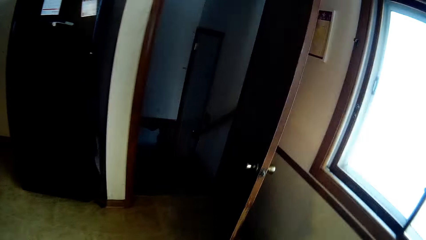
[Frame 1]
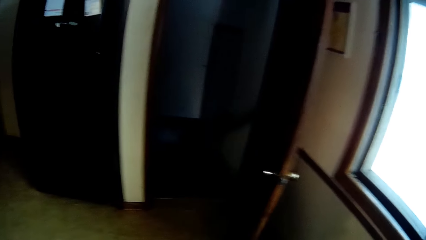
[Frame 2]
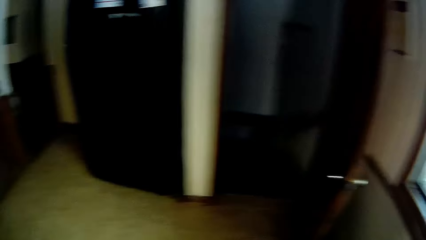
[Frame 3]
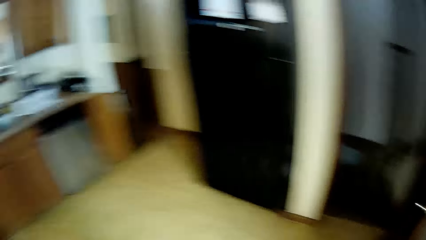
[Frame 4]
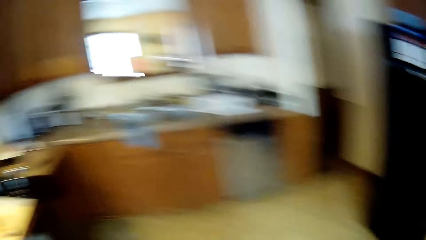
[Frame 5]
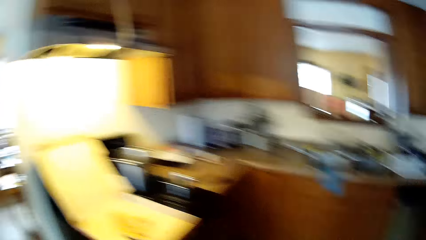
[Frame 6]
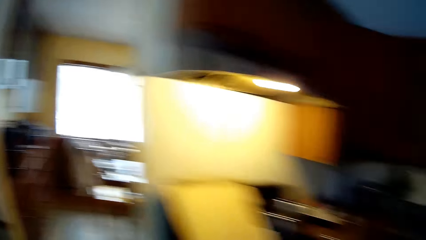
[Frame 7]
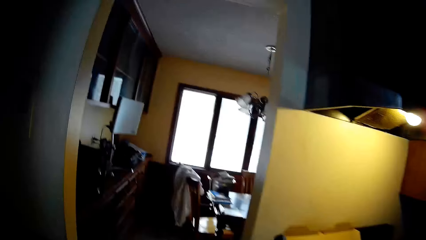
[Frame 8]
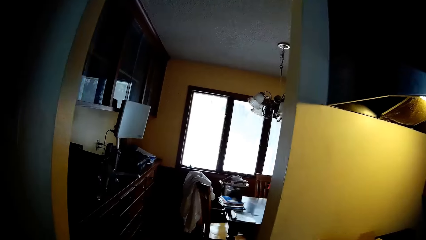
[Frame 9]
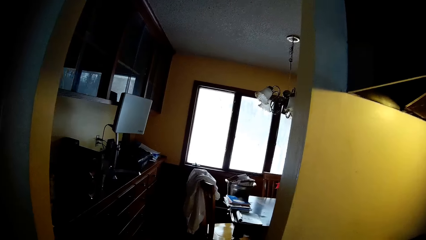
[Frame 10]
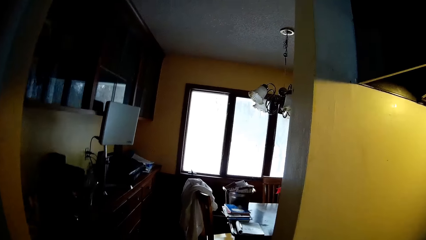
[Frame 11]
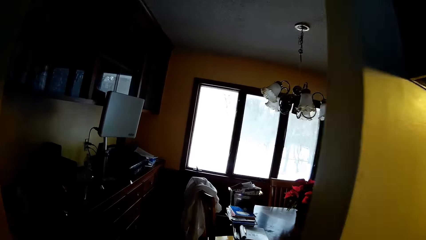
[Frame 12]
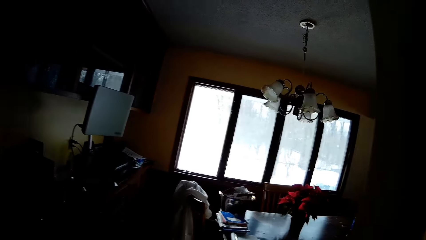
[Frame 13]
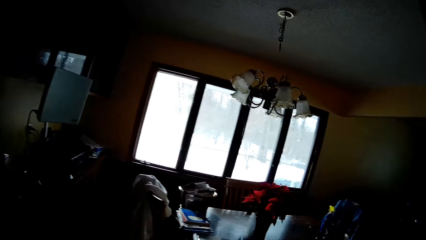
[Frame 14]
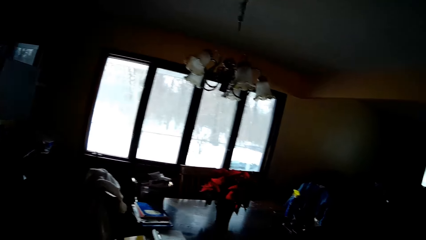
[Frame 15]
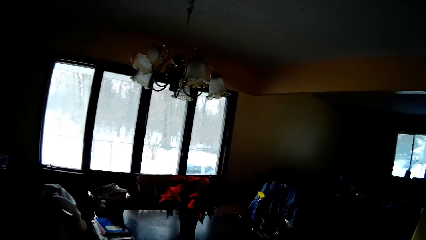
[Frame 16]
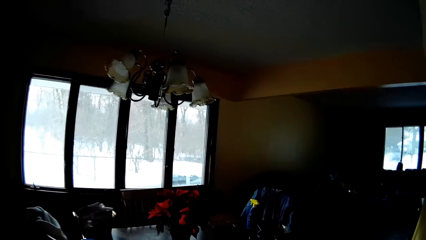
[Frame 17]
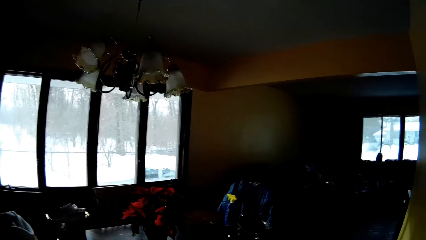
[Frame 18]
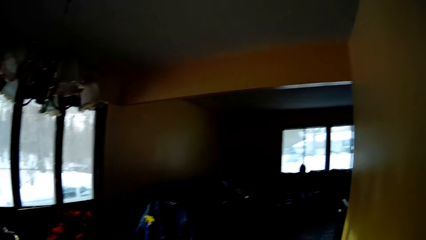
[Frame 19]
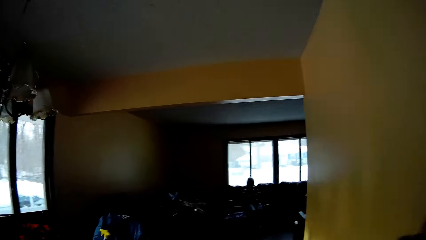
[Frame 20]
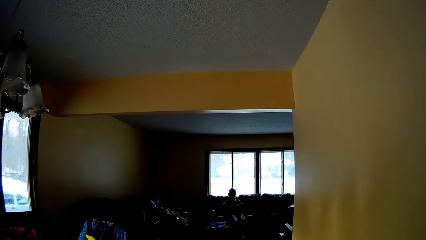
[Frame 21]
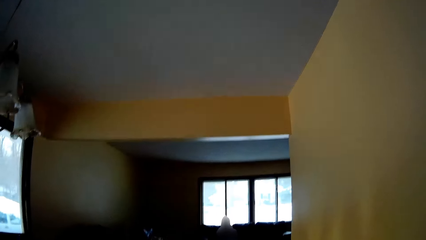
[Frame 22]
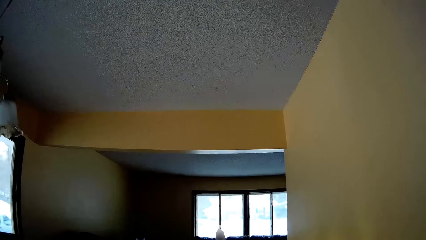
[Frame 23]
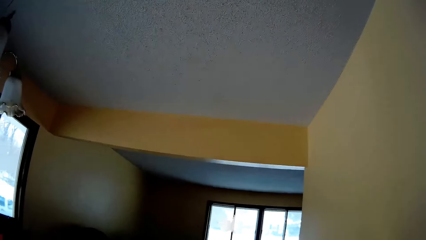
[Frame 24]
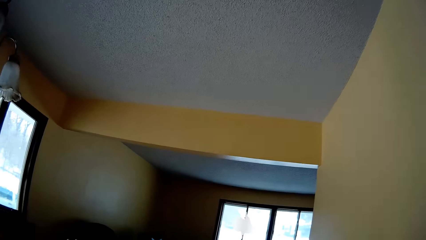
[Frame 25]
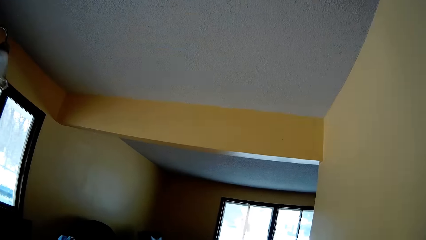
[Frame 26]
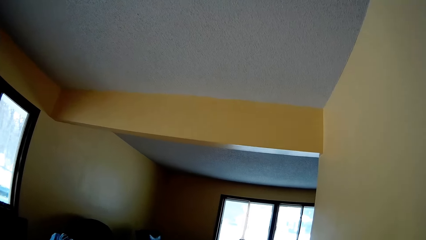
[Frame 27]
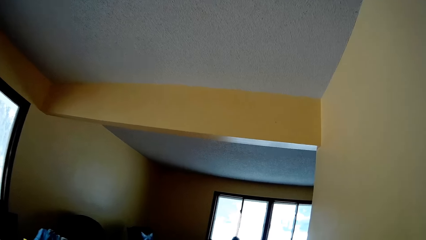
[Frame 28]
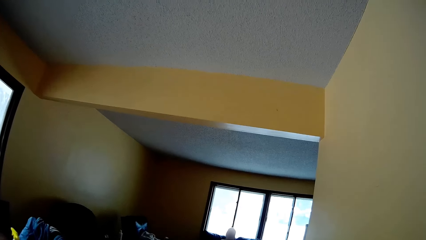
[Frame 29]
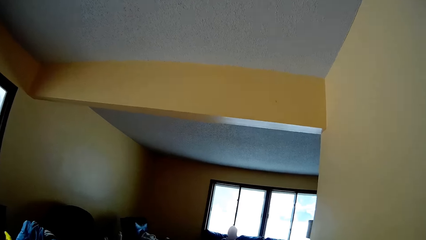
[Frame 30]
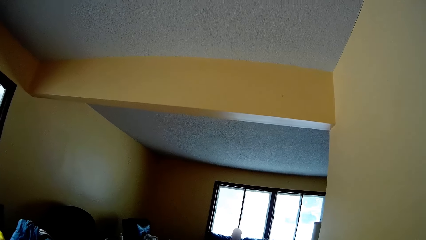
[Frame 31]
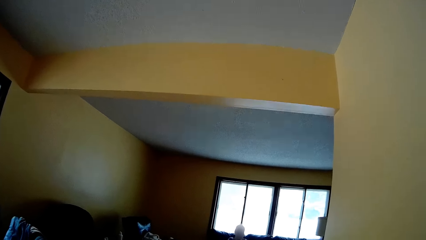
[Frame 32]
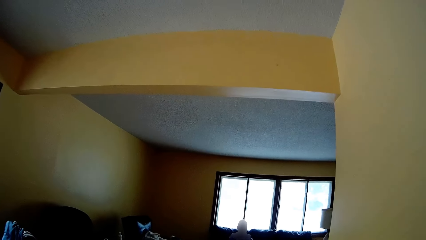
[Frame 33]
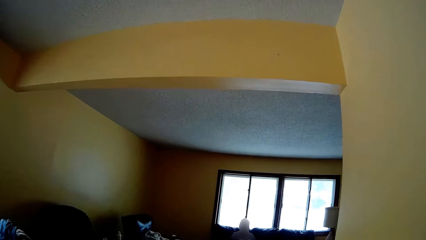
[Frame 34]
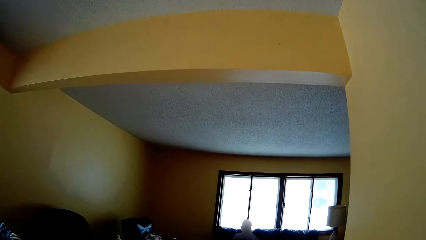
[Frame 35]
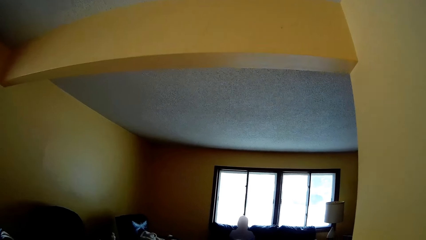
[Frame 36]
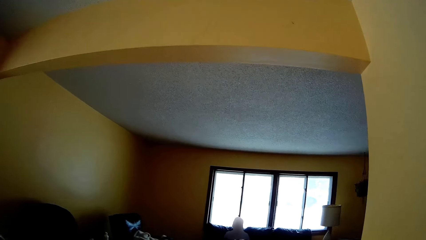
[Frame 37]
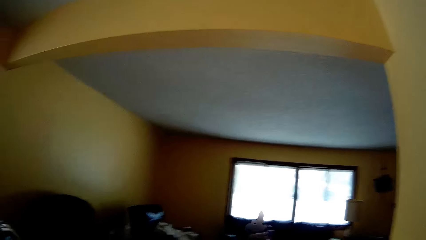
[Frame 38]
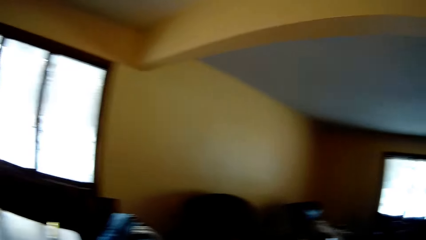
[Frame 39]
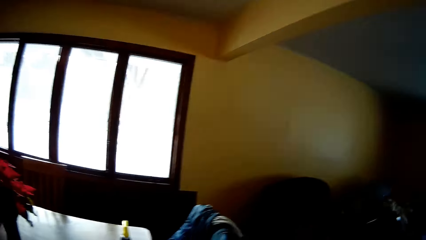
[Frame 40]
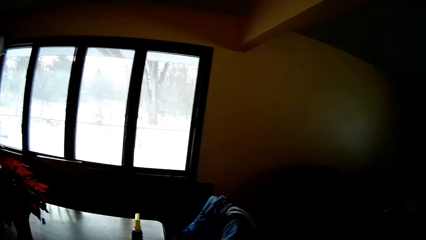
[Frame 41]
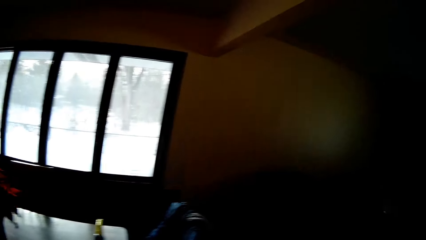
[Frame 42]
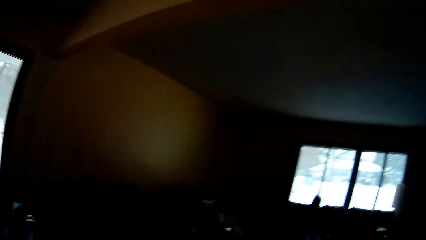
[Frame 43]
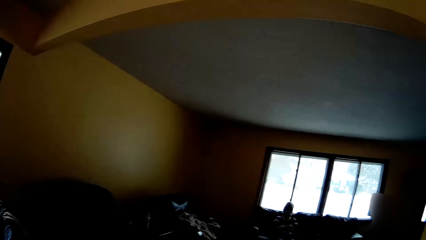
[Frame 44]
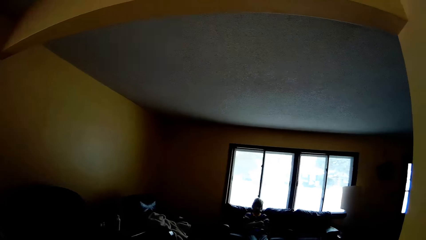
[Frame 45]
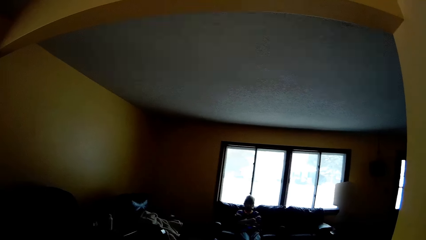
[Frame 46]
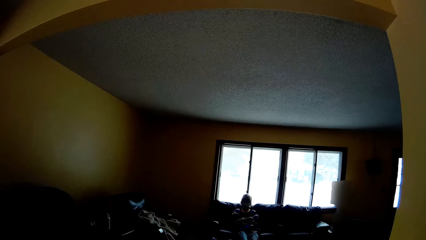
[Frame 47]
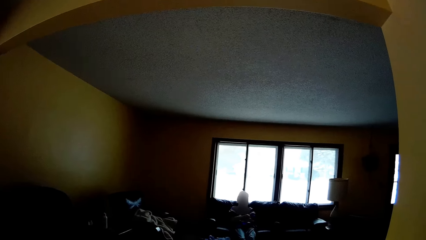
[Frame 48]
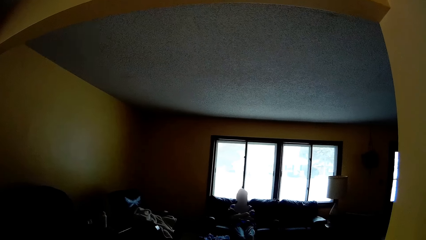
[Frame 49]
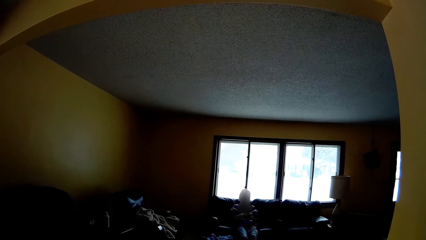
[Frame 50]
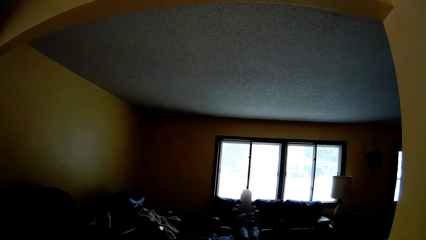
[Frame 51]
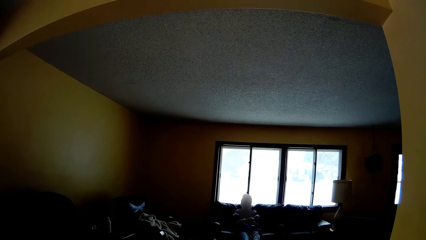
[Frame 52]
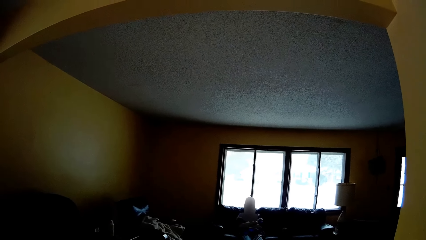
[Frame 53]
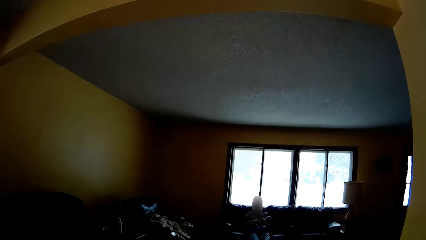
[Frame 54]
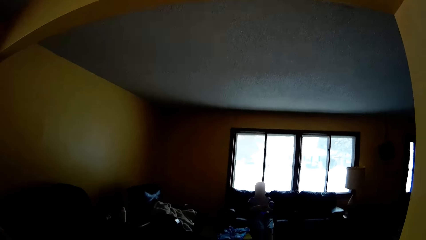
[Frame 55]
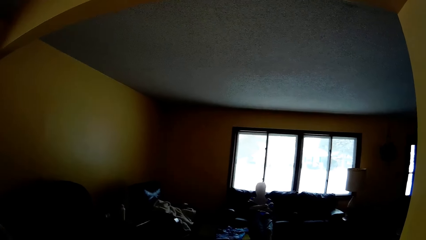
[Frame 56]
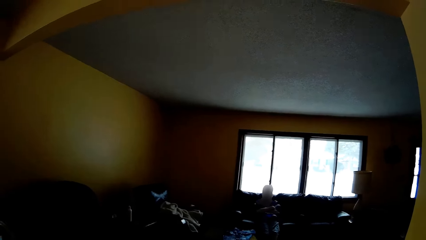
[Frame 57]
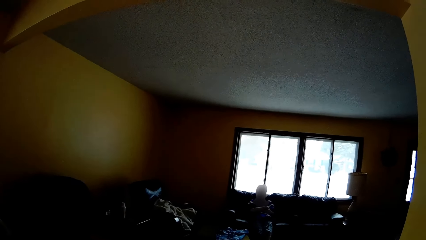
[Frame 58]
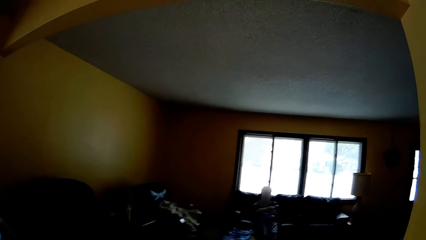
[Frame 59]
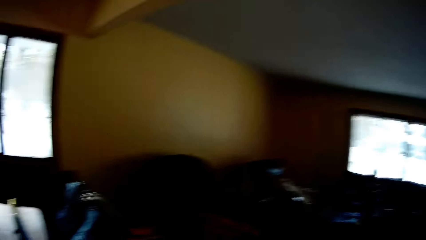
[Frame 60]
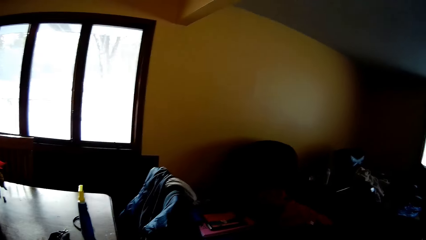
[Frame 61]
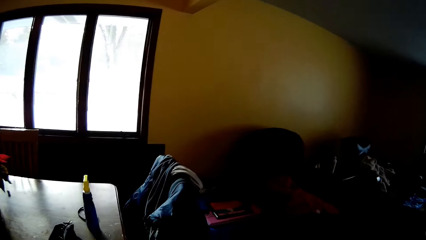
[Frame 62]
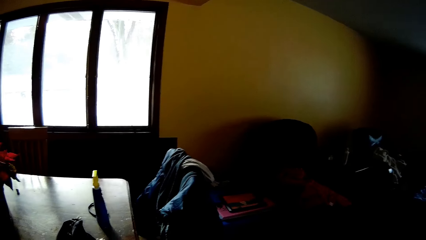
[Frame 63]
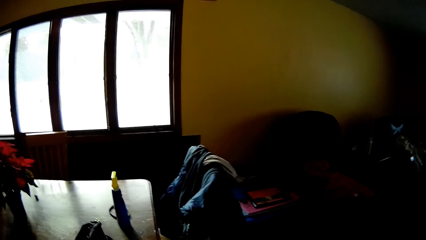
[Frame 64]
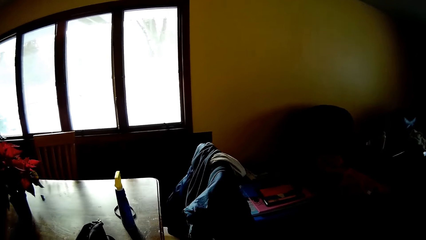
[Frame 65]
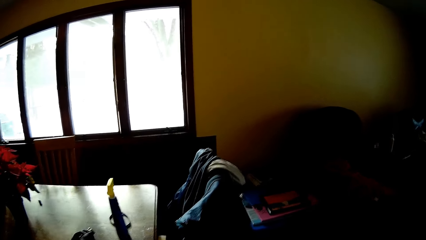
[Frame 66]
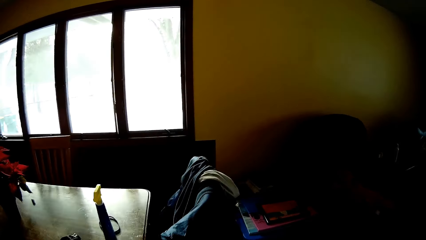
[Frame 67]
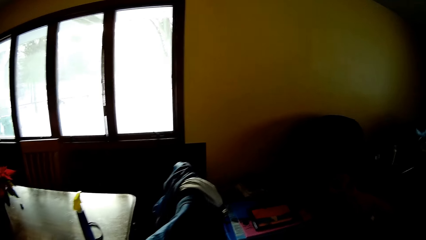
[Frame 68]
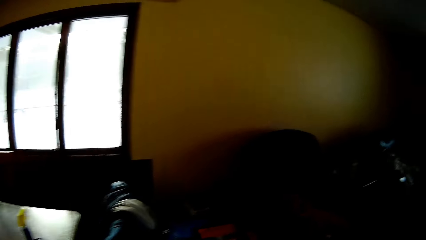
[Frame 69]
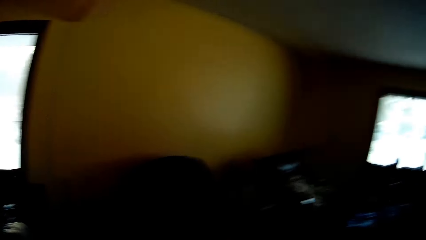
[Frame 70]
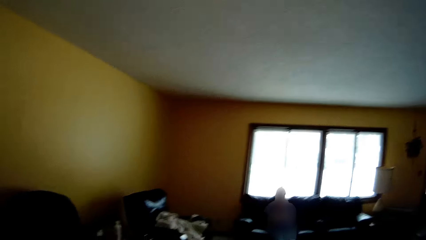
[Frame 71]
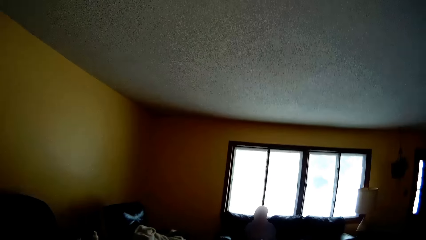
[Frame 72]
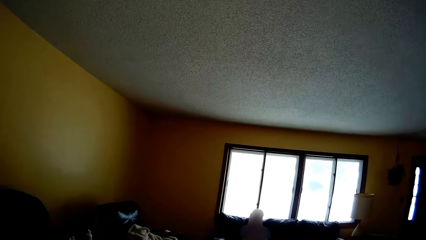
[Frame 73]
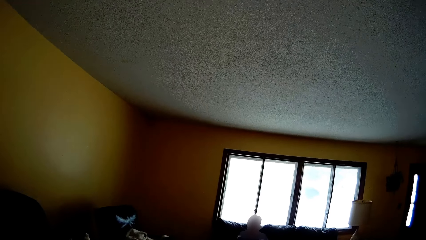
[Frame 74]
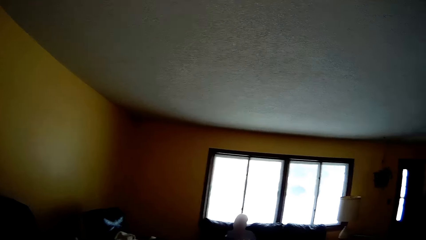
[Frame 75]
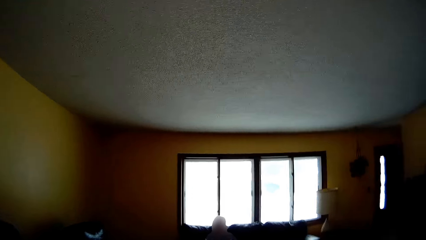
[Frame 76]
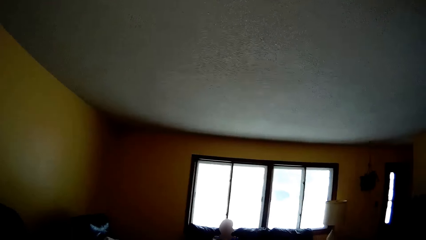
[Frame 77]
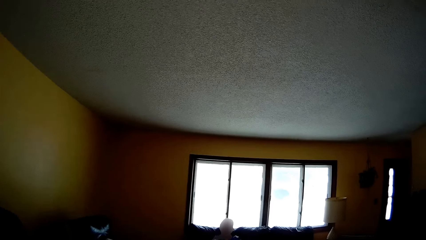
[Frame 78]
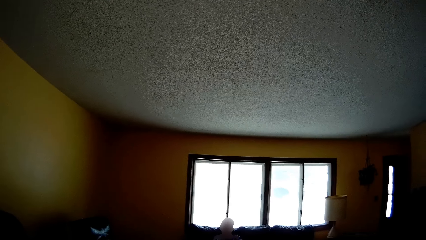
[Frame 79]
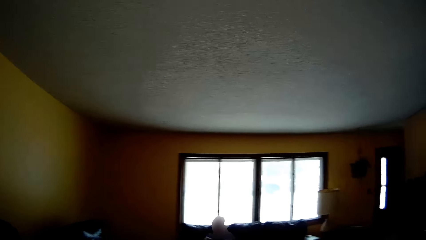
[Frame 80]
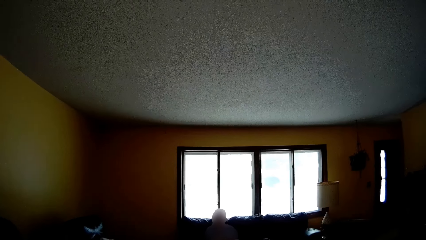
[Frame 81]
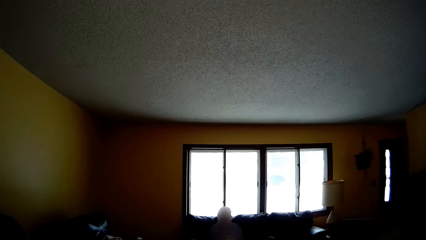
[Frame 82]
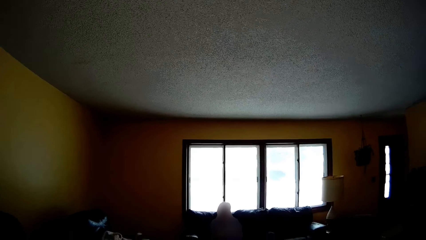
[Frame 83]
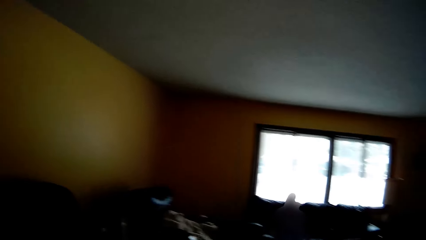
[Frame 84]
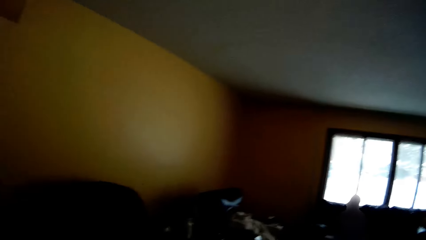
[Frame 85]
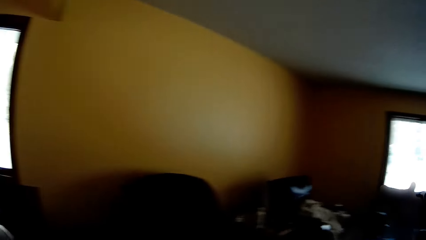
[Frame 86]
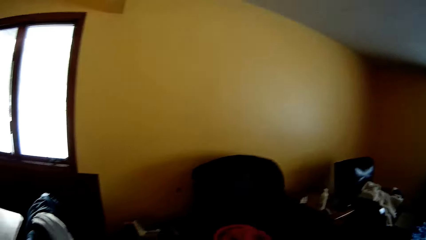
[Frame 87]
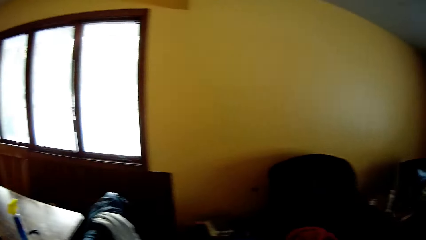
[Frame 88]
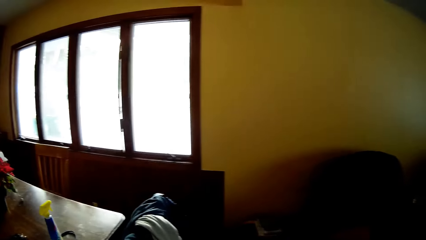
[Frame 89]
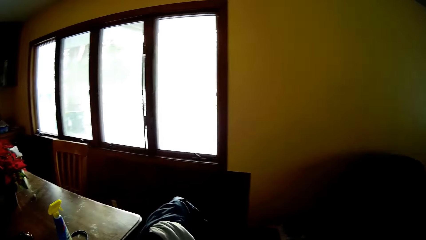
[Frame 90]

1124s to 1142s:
The camera wearer walks into the dining room. They move towards the sitting room. They look through the small window in the sitting room. They look through the big window in the sitting room. They look through the small window in the sitting room.
